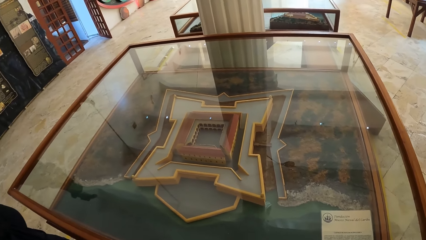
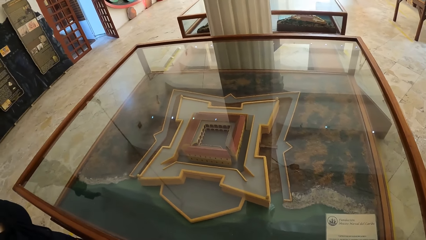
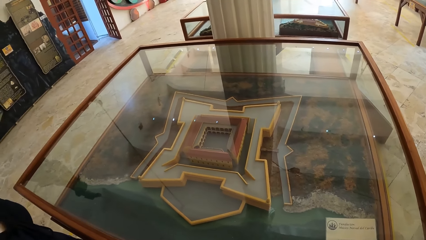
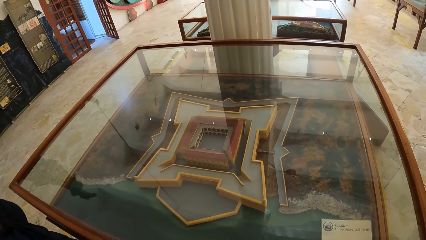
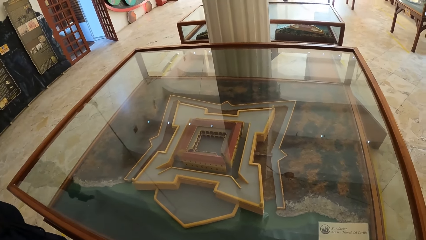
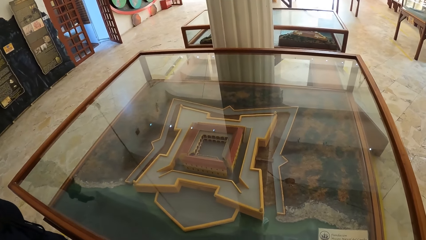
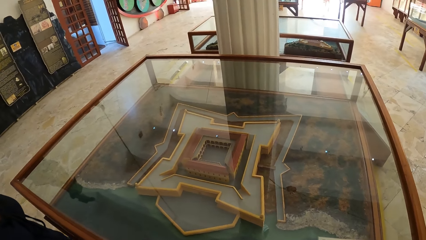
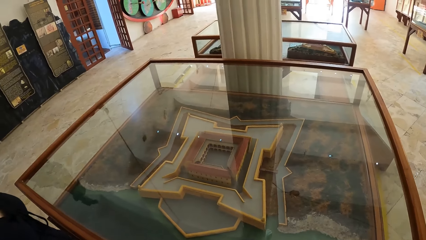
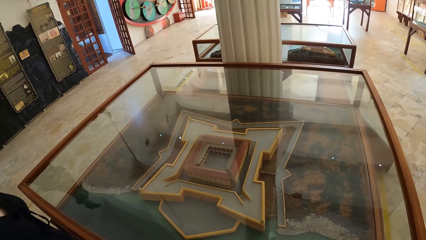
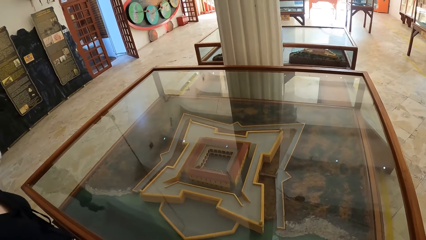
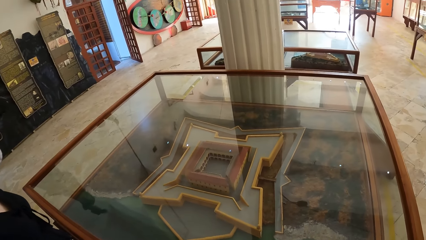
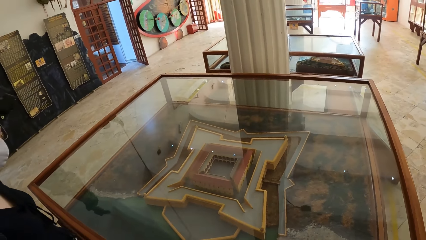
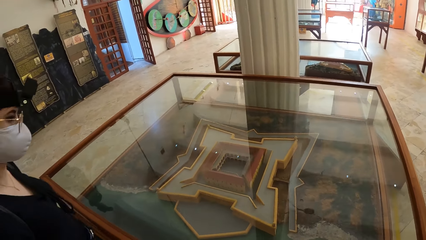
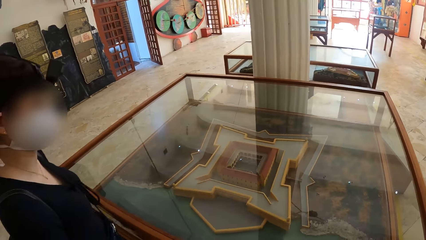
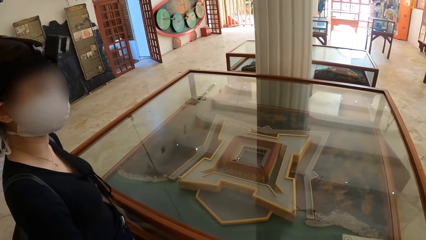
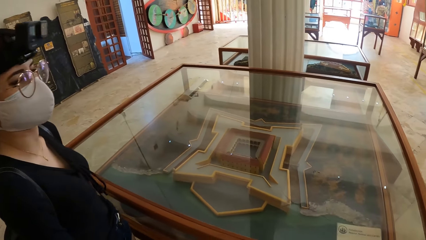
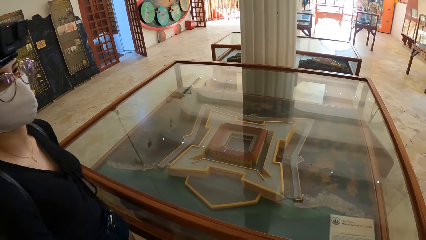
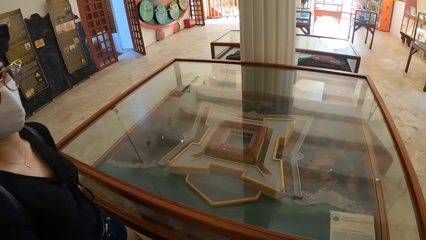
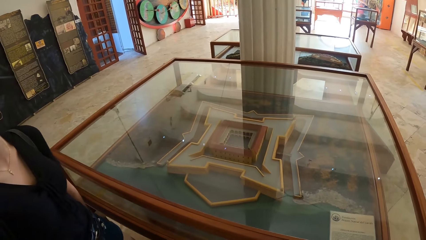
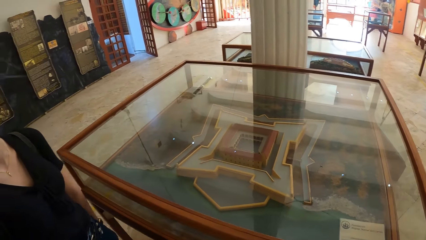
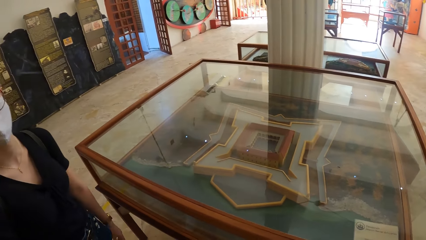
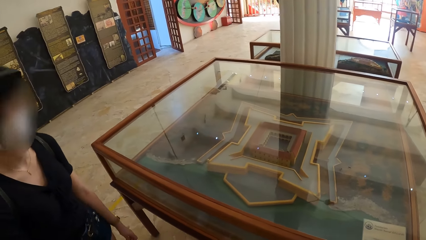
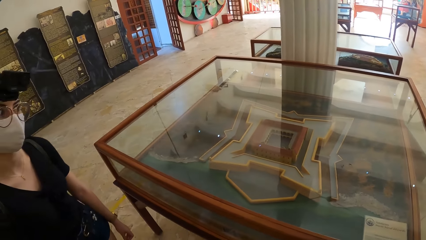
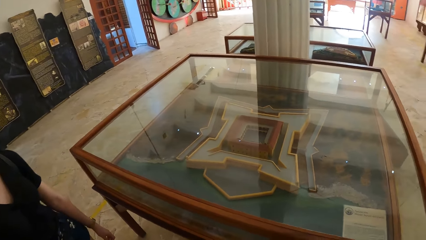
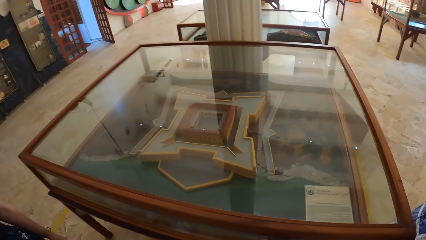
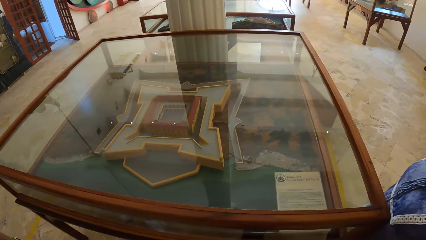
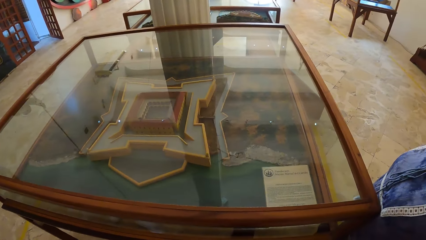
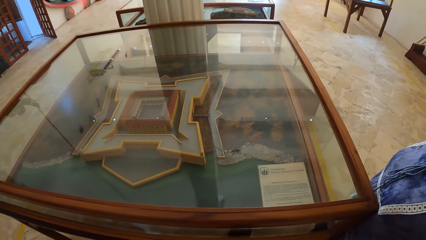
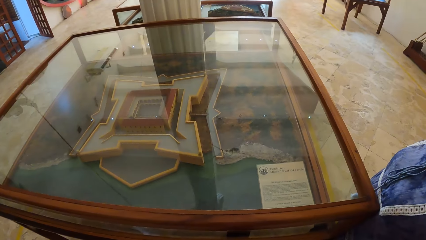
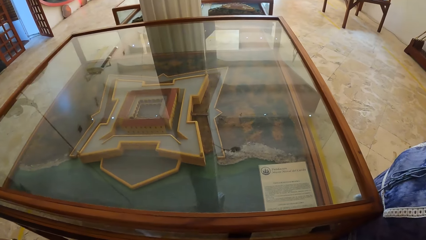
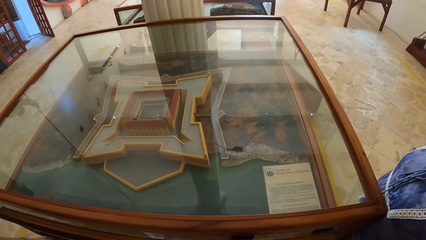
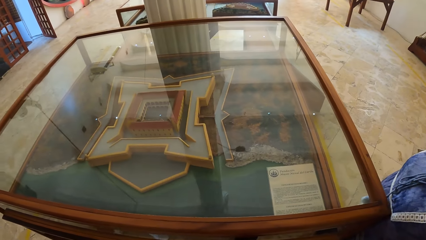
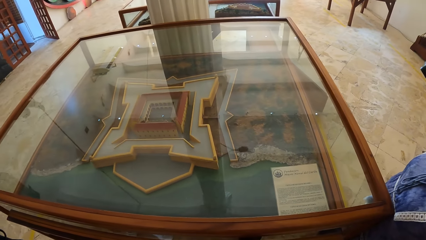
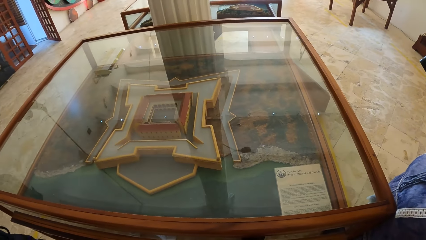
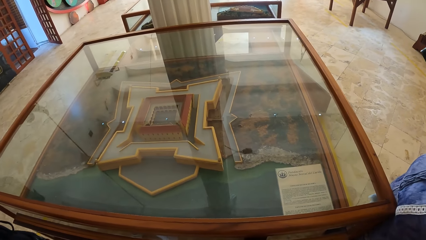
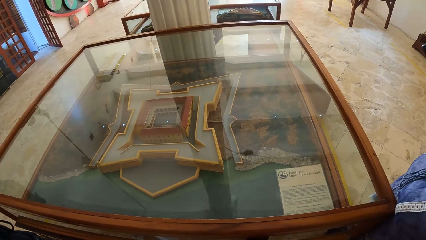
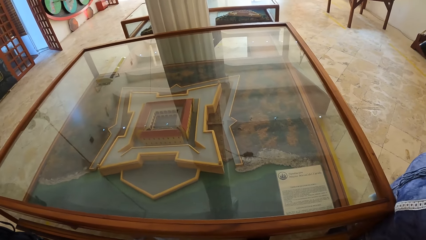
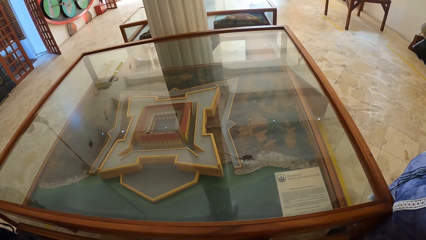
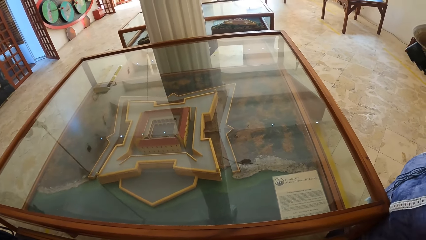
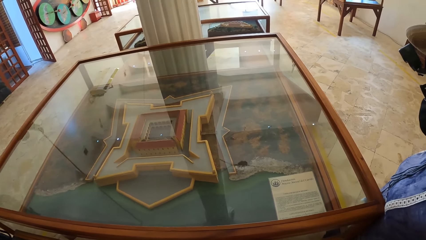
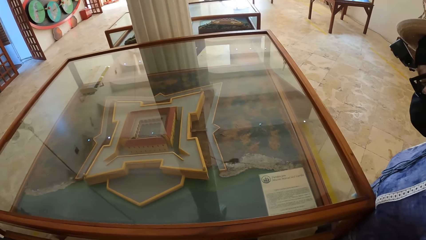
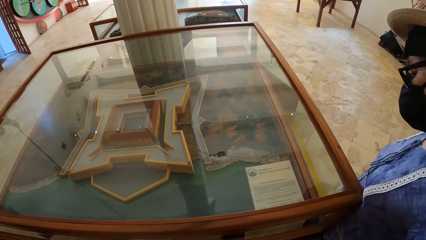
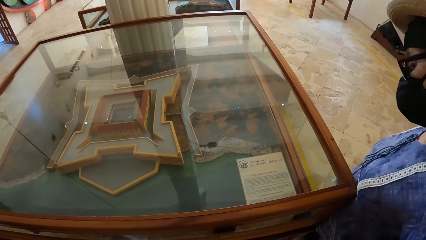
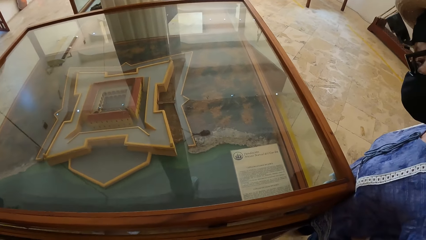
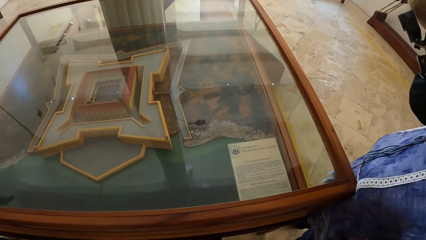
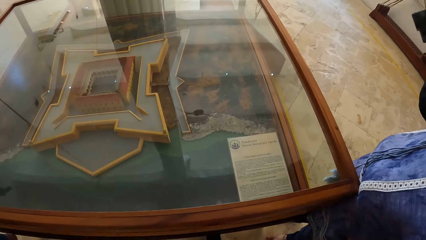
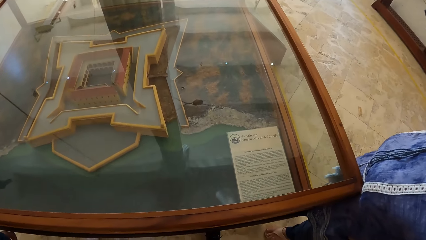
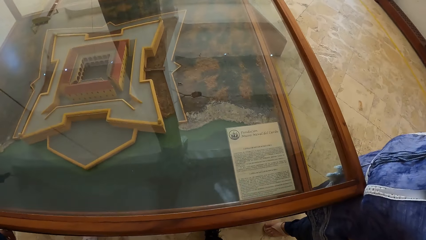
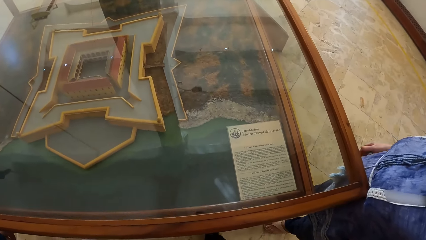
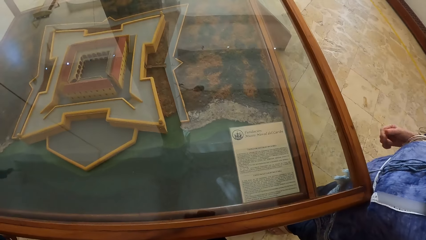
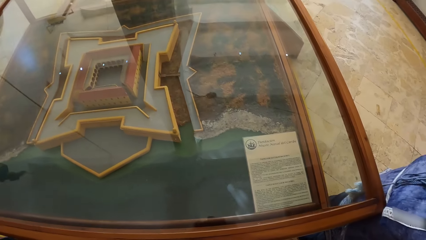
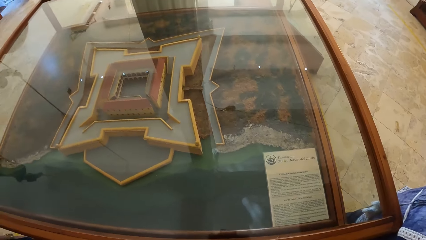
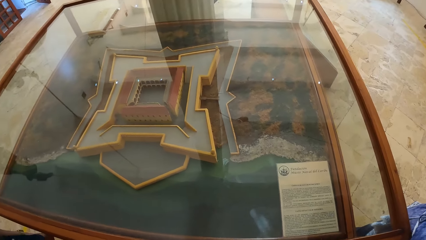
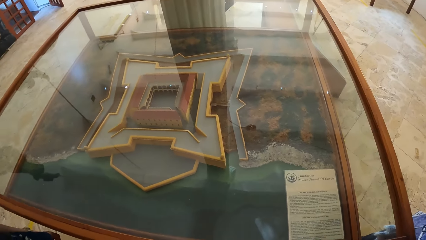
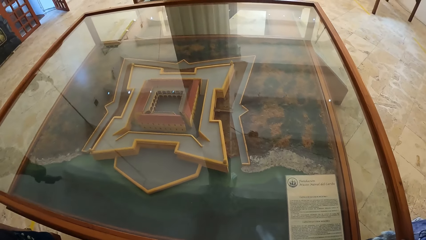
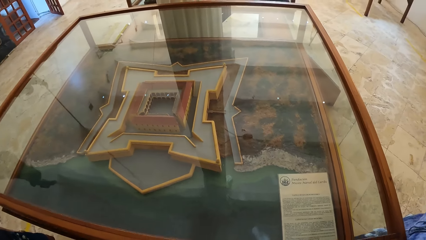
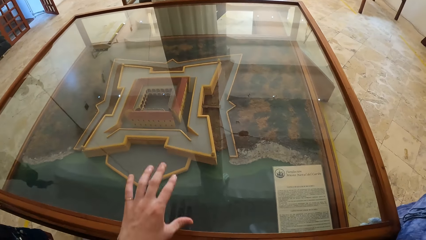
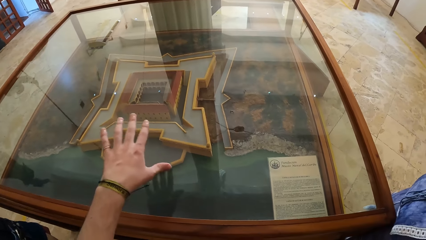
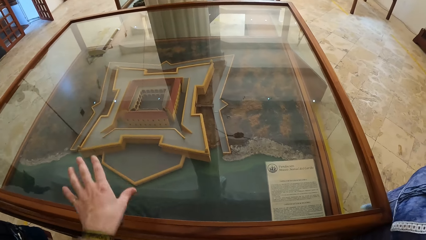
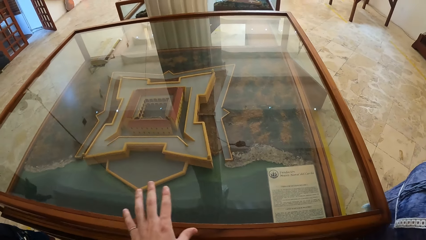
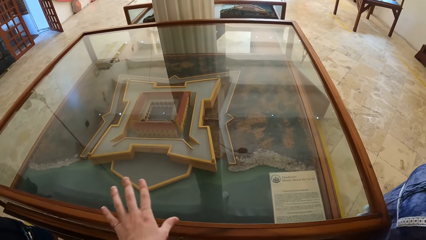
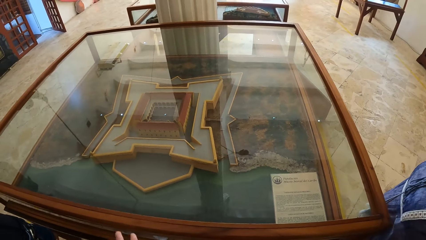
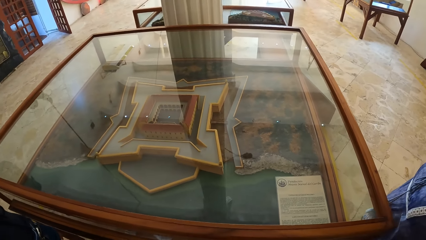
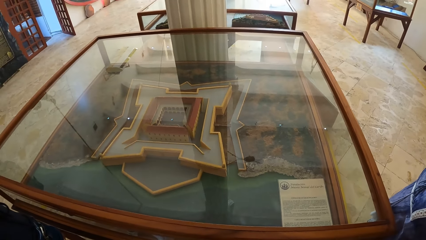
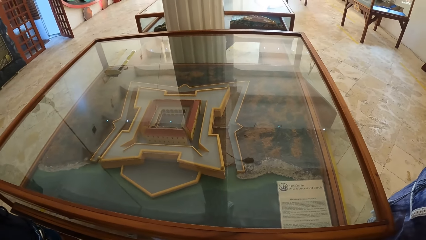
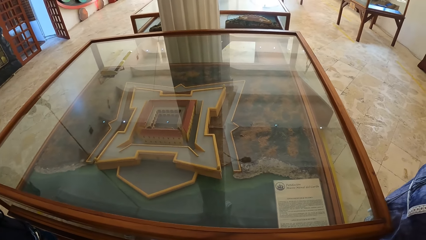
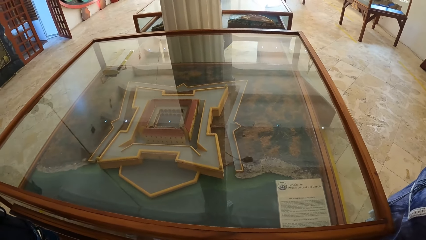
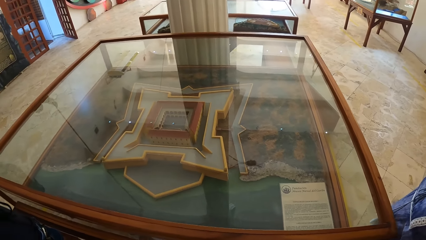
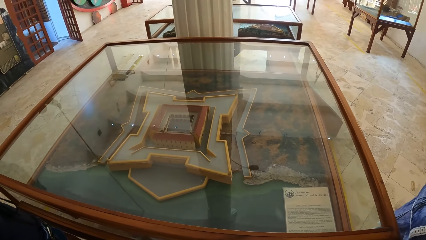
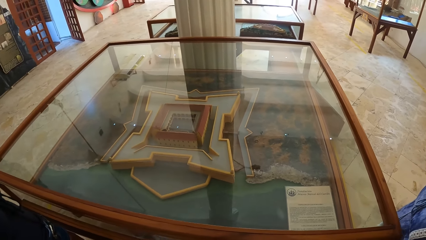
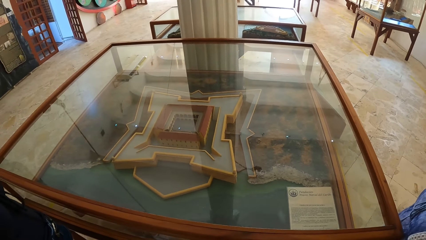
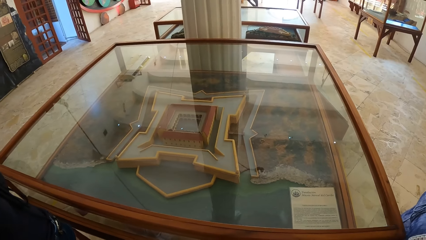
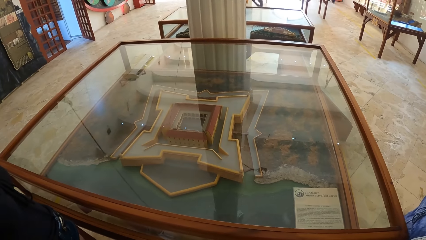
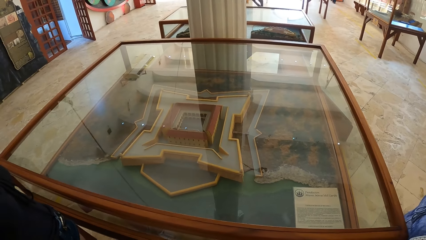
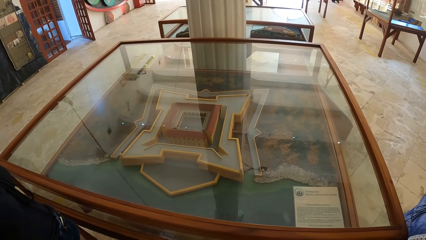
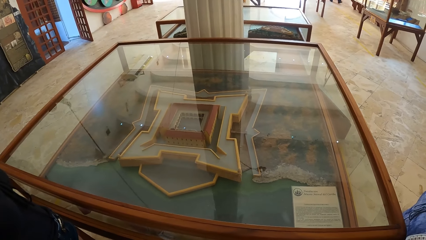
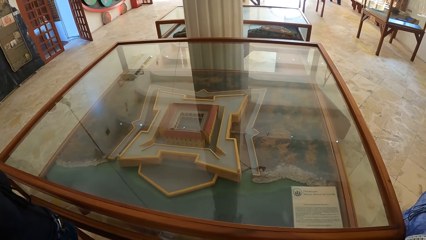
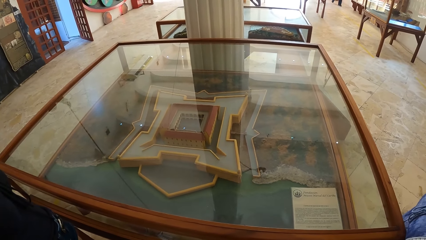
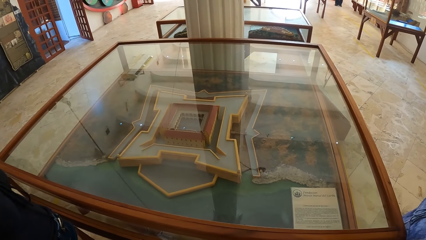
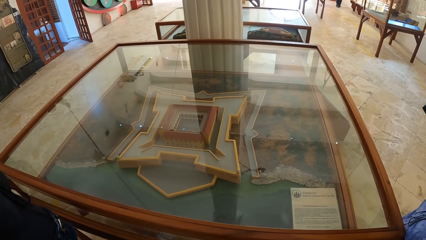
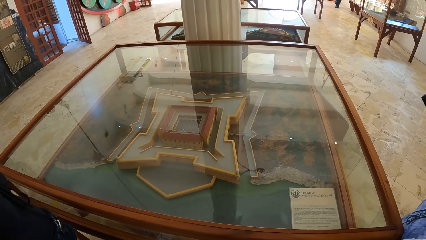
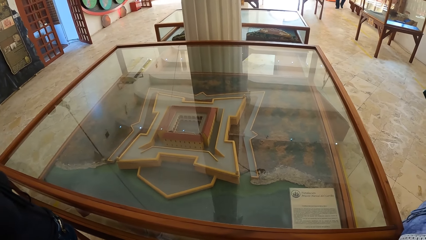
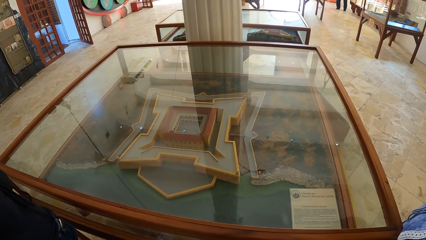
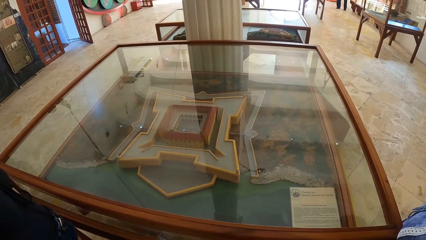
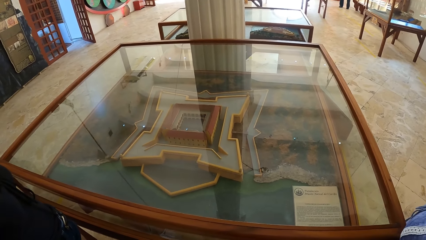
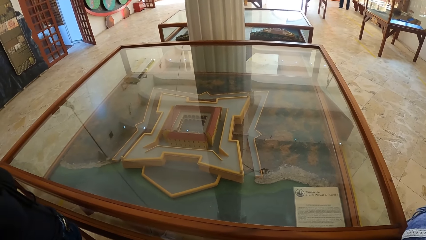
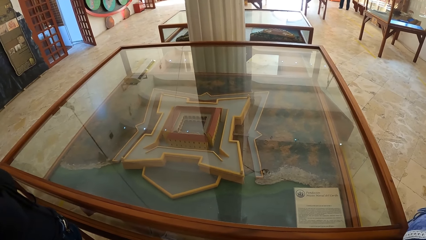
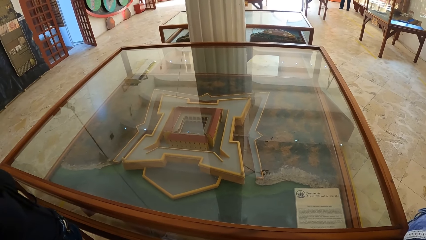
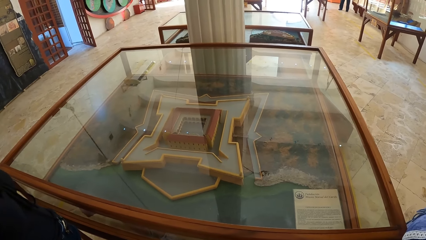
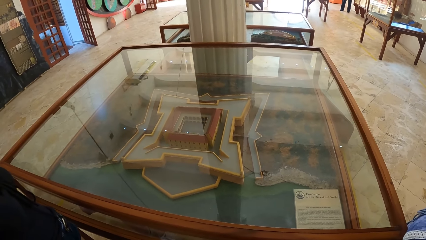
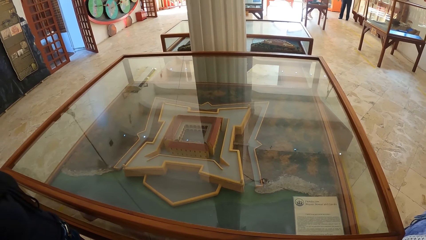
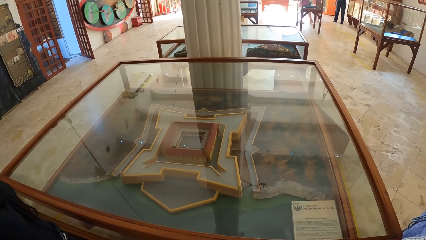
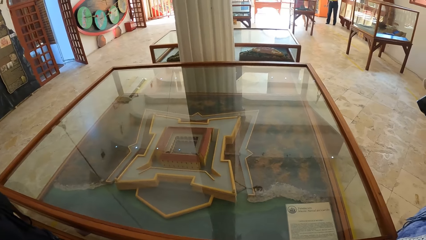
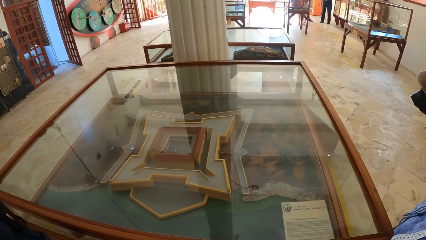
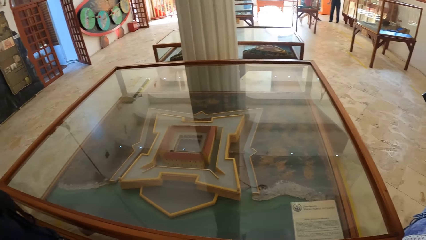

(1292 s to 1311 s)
The camera wearer interacts with a woman and another woman. She hovers her hand over the exhibition glass in the museum.
